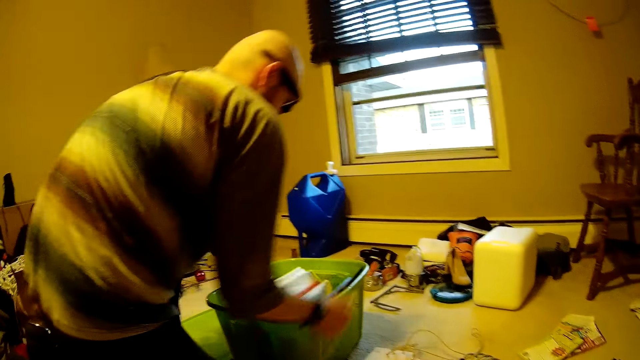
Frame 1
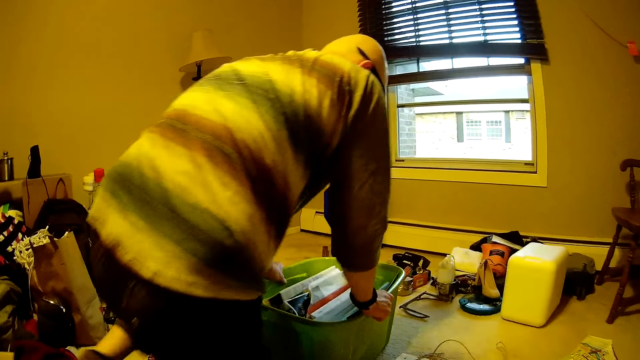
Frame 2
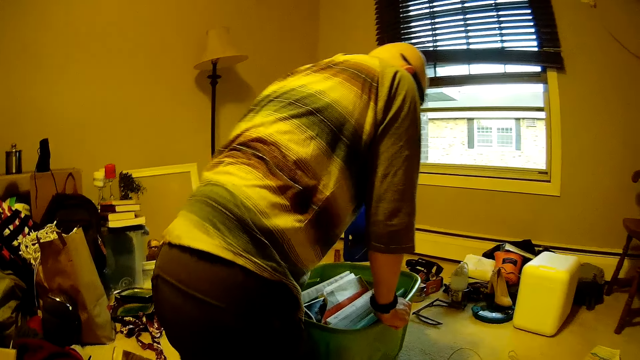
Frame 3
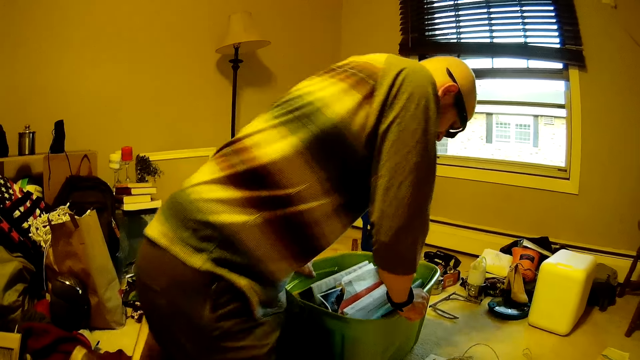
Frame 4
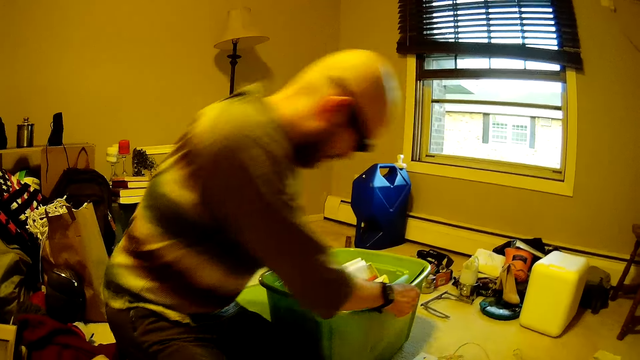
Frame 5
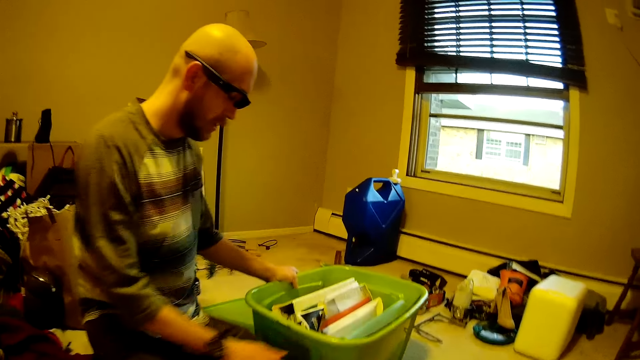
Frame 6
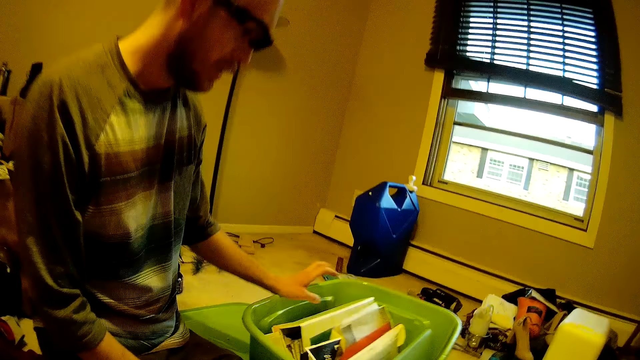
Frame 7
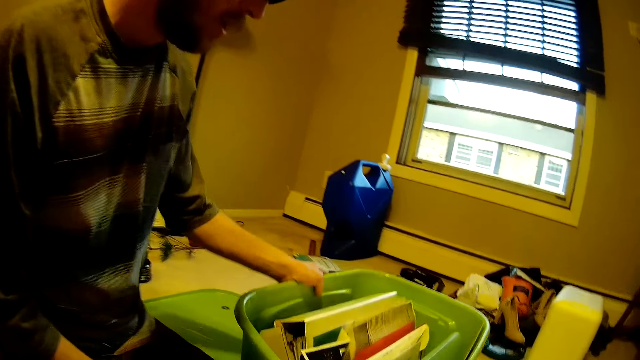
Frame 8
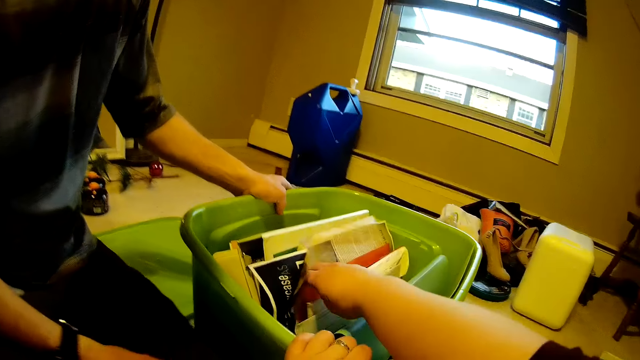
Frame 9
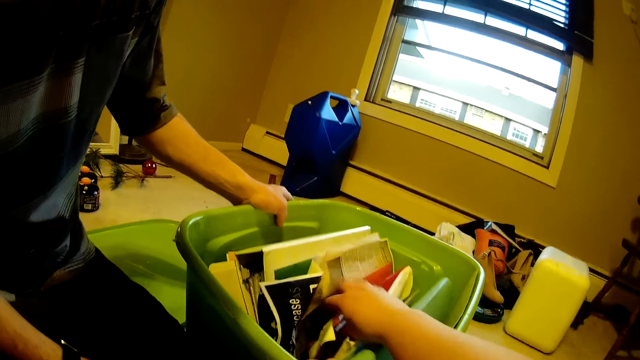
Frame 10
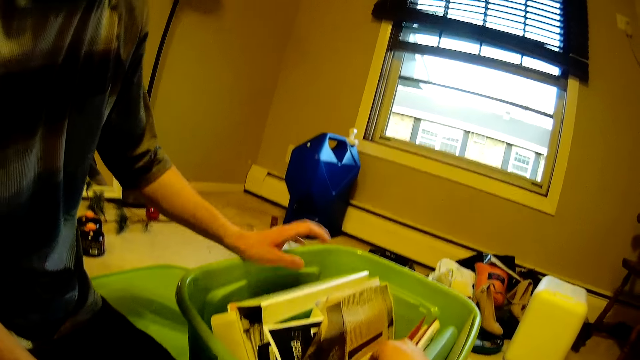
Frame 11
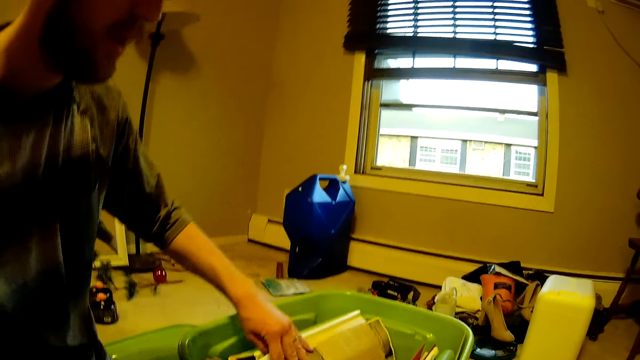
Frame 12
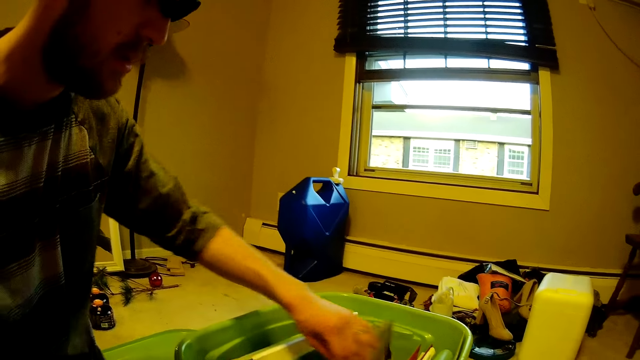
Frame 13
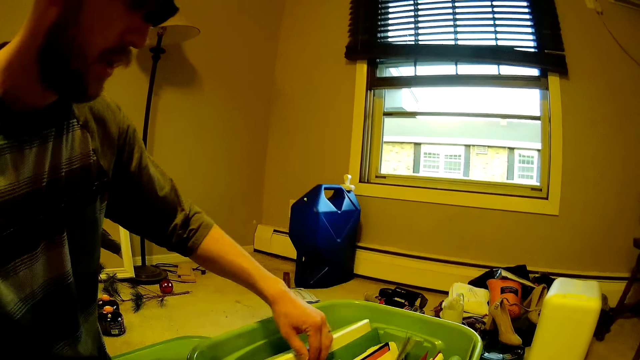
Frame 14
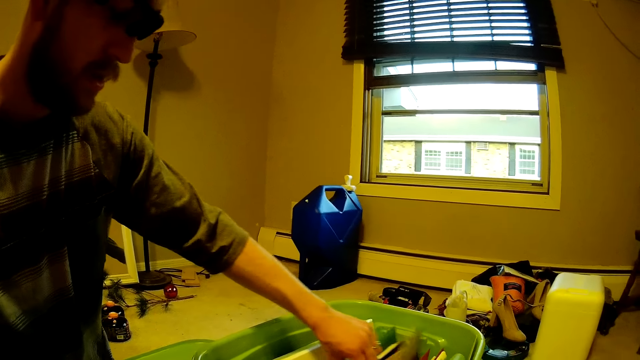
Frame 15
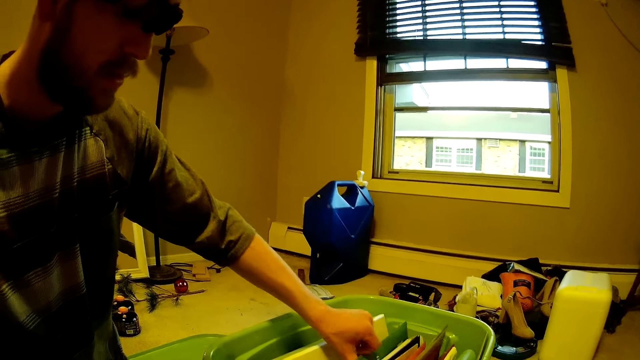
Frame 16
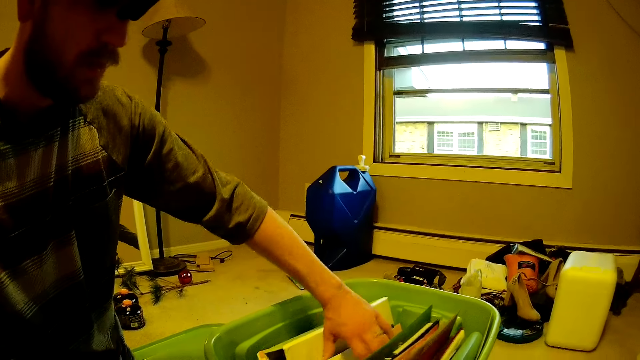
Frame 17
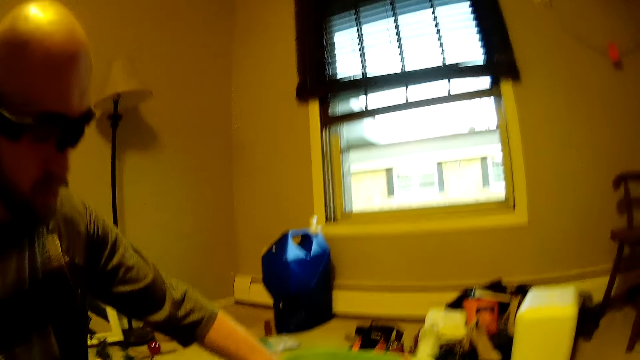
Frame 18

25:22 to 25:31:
A man kneels on the floor and sits on the floor. The camera wearer takes magazines from the plastic container. She goes through the books in the bucket with her right hand. The man goes through the books in the bucket with his left hand. The man touches the magazines in the plastic container.

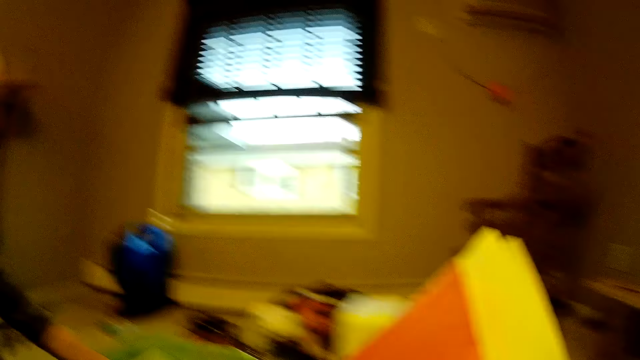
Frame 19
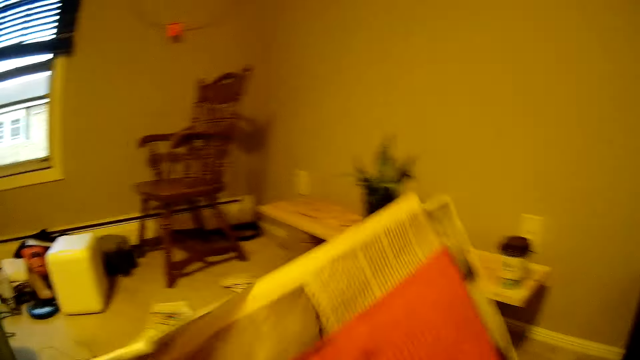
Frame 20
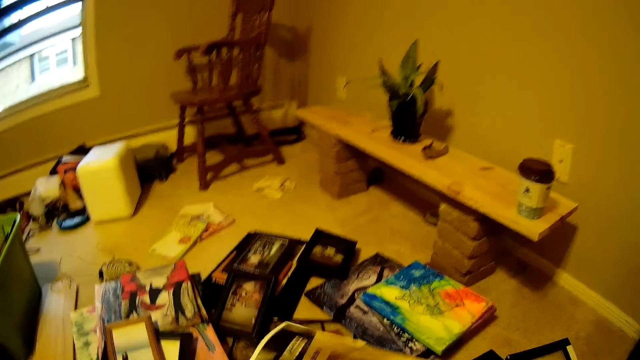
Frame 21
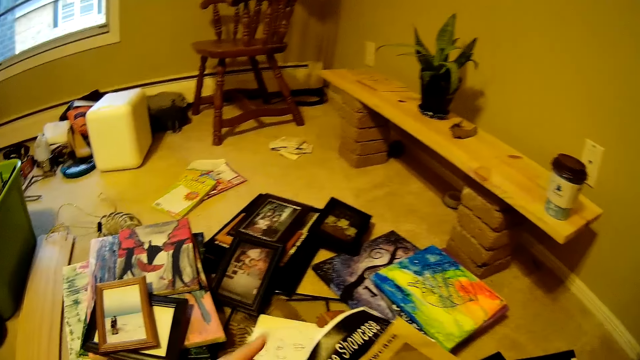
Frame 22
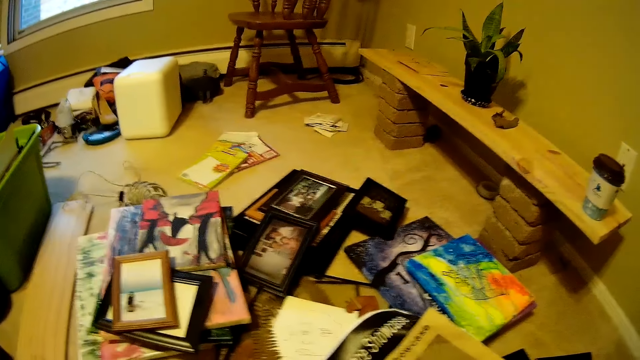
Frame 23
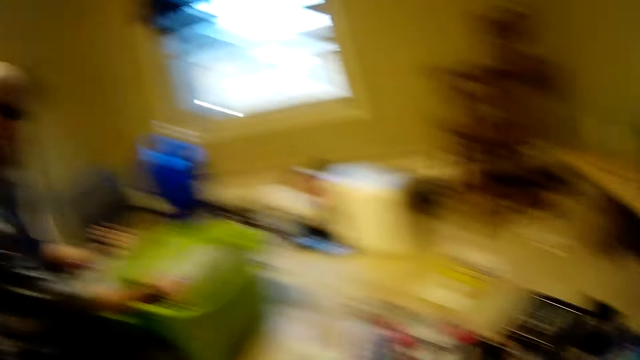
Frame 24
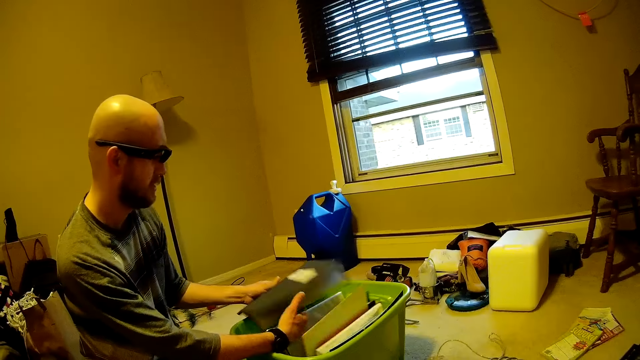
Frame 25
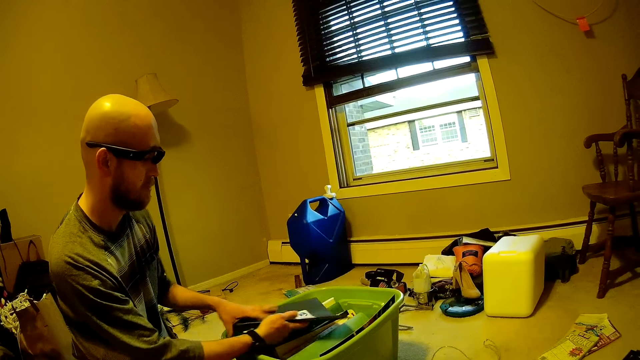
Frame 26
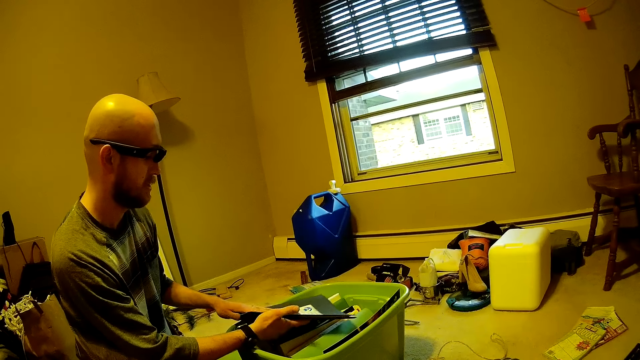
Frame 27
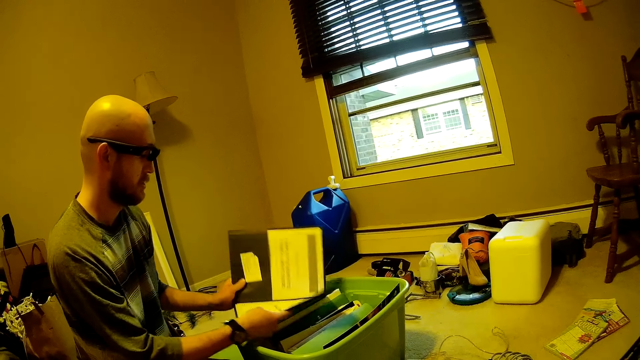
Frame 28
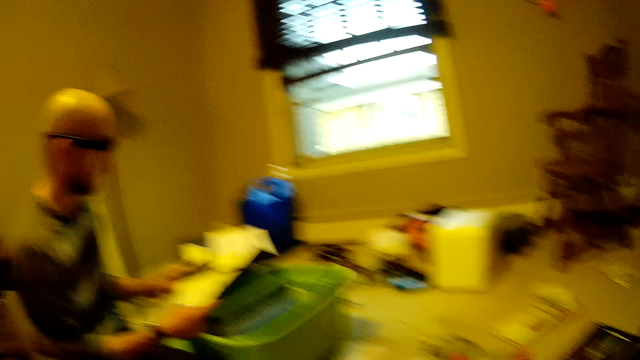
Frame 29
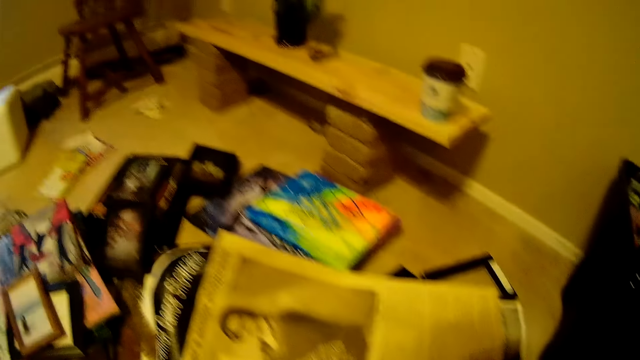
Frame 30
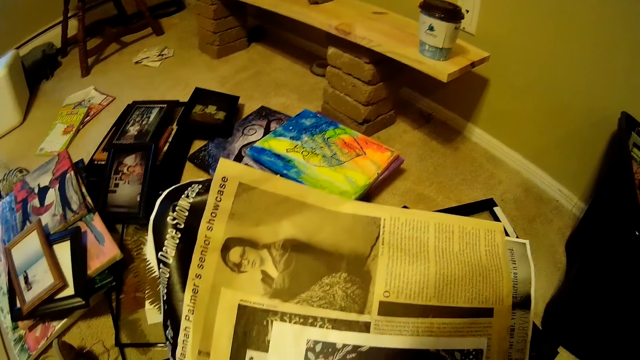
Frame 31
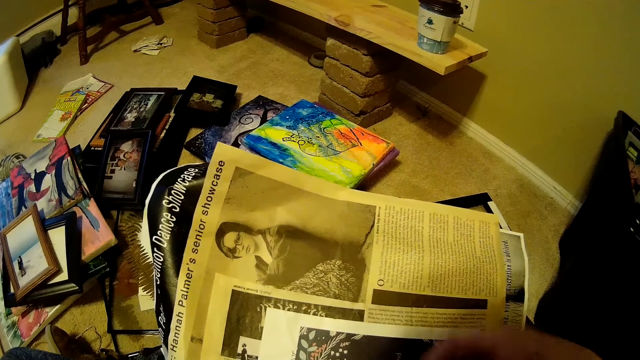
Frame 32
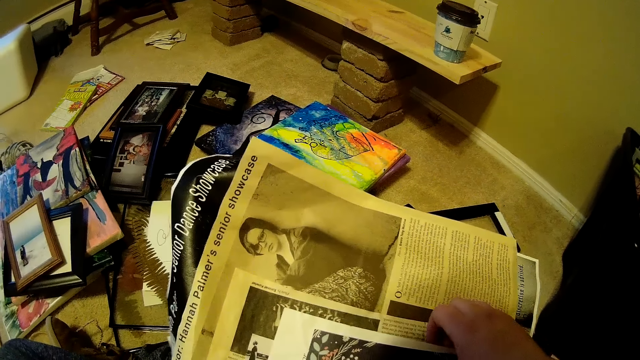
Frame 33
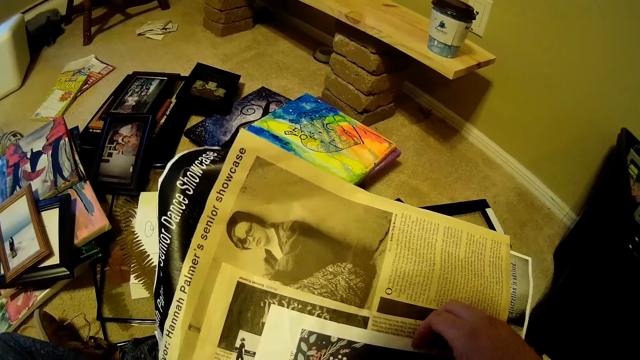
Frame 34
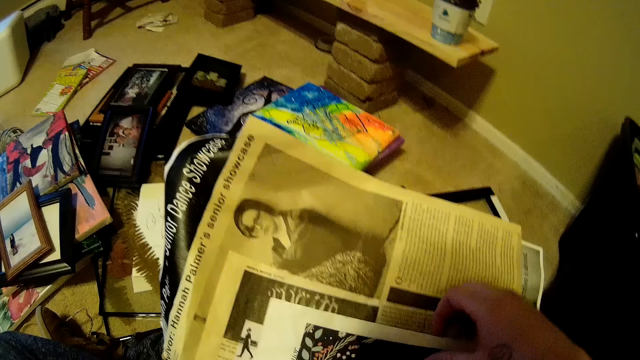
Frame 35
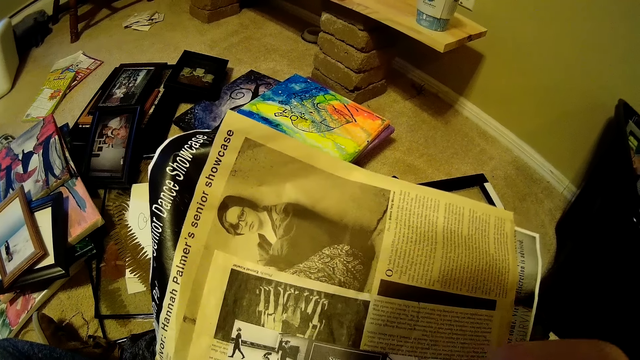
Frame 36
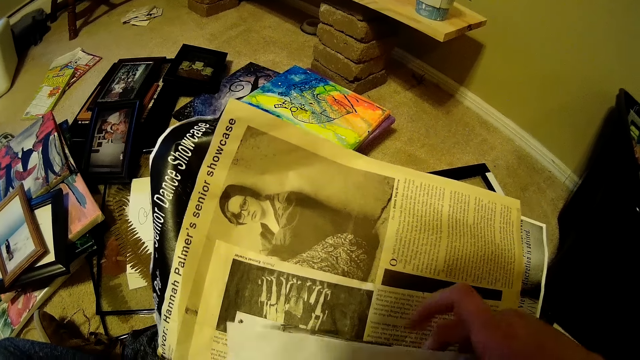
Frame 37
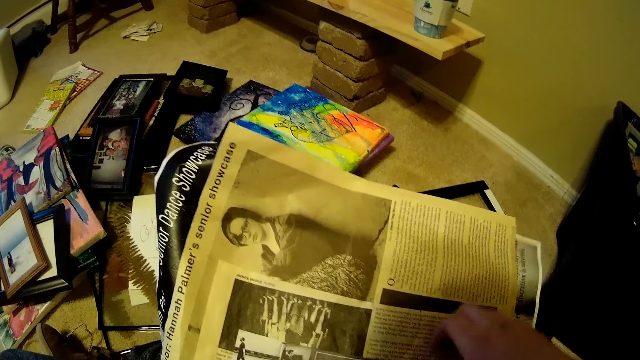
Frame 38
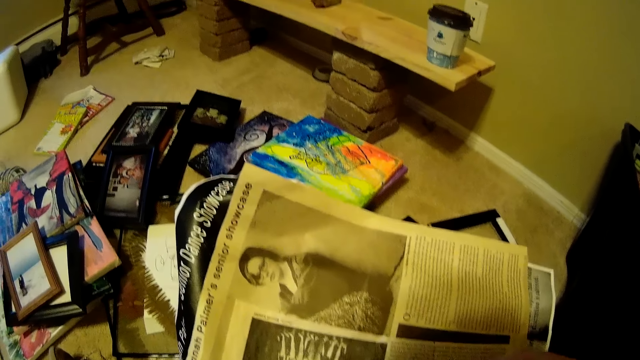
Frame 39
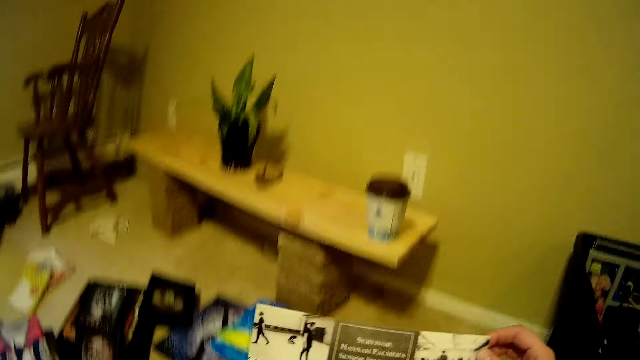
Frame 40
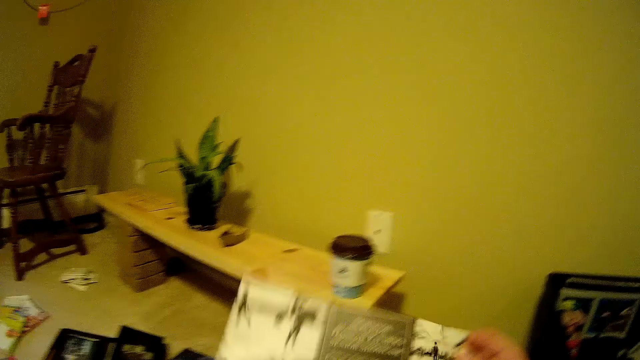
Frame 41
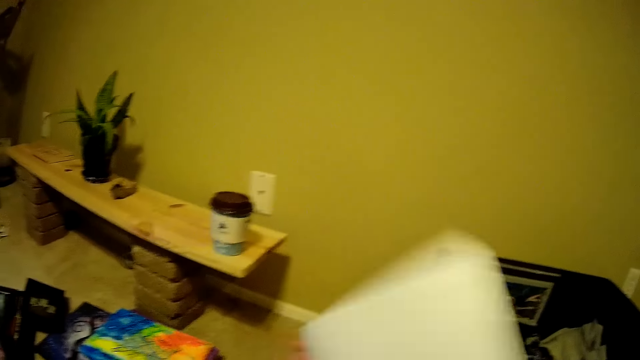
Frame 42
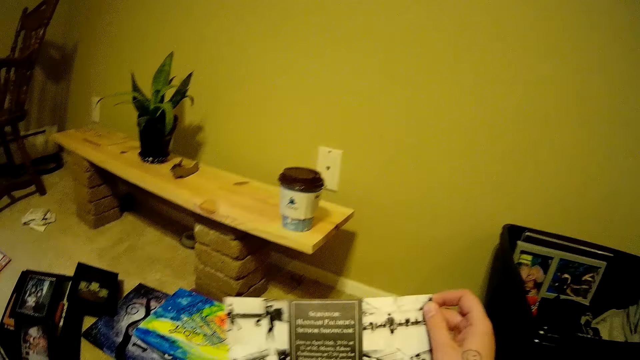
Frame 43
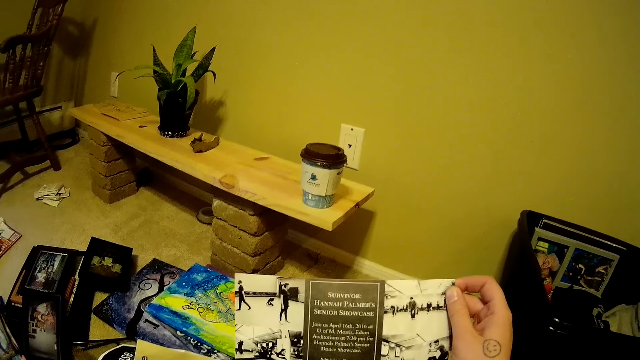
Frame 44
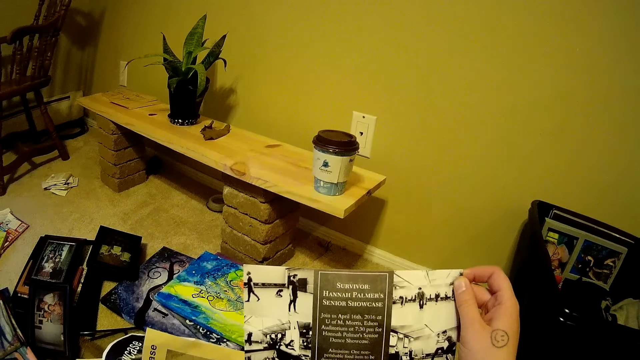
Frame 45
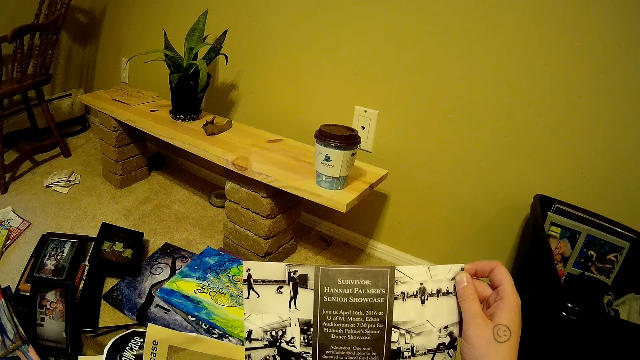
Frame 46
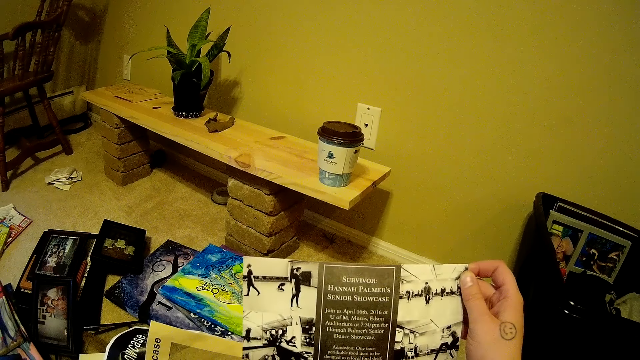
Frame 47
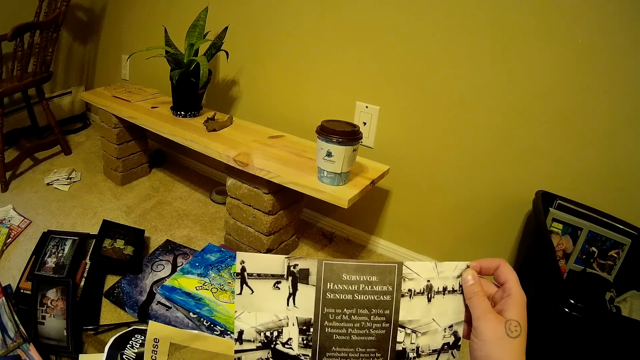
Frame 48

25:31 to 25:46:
The camera wearer takes a book from the bucket with her right hand. She looks in the magazine. She drops the book on the floor with her right hand. A man arranges magazines in the plastic container and opens the book in his hand with his right hand. The camera wearer reads the magazine. She removes a paper from the book on her lap with her right hand. She peruses papers in the magazine. She looks on the paper. She turns the paper. She turns the paper again. She reads on the paper.
